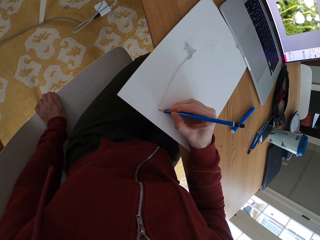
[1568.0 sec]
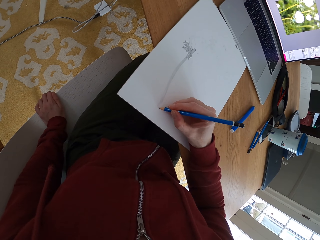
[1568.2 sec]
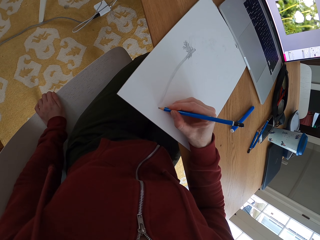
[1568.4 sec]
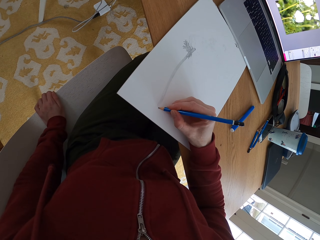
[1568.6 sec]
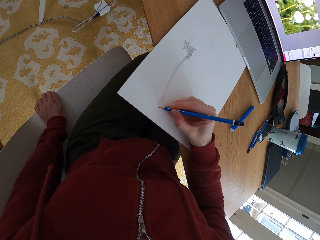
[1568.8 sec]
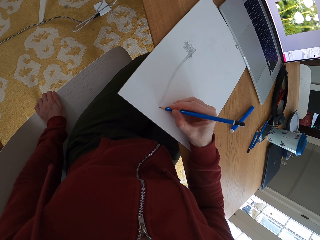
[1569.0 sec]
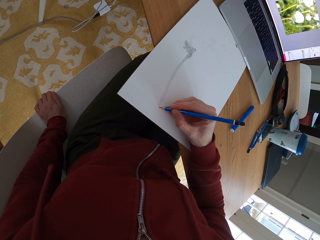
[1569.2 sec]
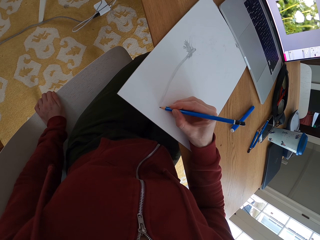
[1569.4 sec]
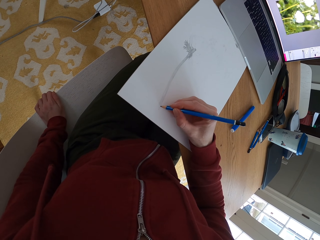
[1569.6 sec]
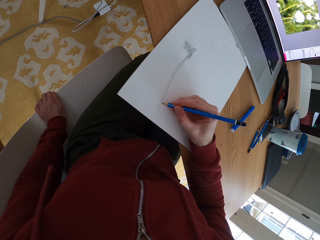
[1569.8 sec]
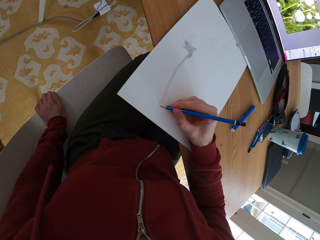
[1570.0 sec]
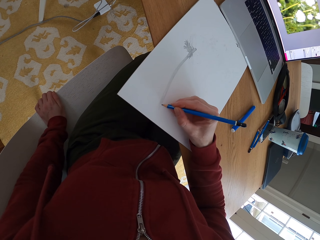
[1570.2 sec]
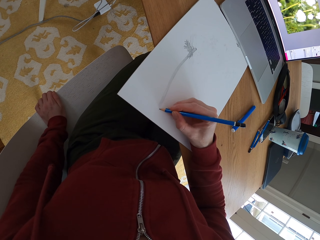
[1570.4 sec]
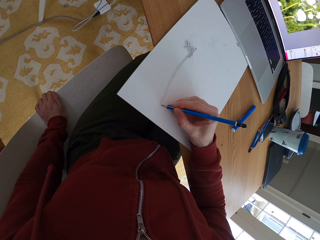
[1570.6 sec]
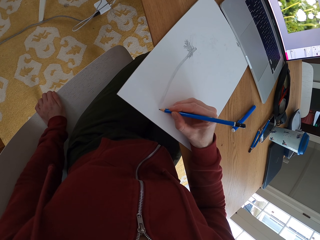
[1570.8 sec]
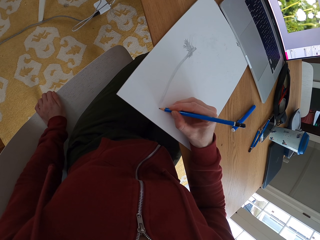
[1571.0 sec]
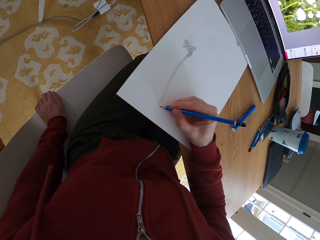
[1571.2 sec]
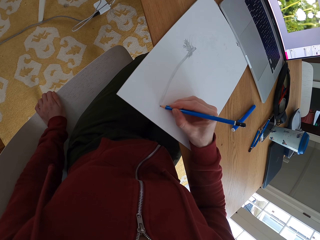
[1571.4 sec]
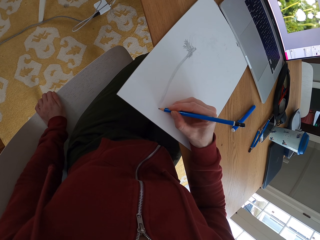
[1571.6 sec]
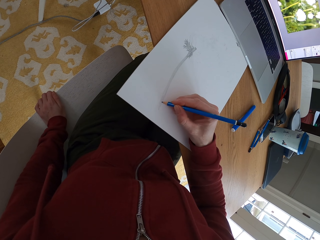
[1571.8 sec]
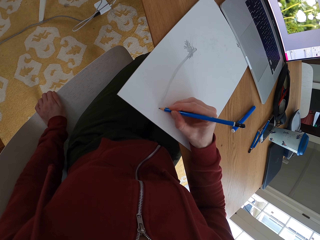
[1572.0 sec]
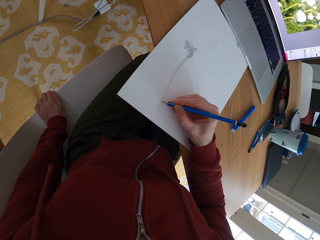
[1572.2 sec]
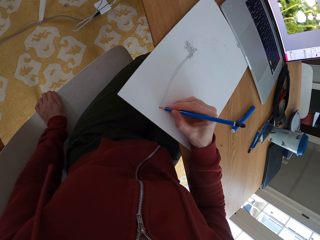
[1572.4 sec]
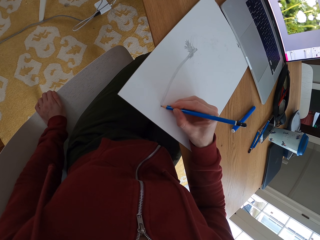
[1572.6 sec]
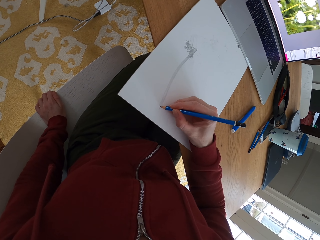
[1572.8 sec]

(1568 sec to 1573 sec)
The camera wearer draws the picture.

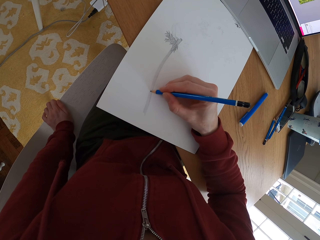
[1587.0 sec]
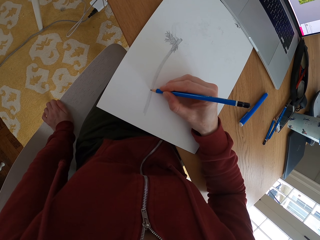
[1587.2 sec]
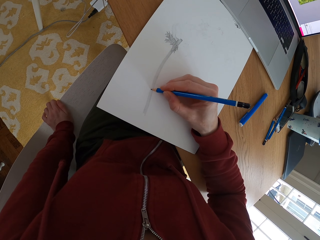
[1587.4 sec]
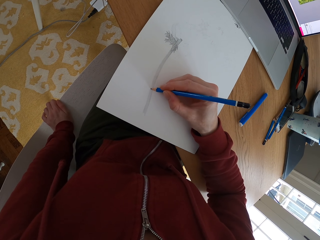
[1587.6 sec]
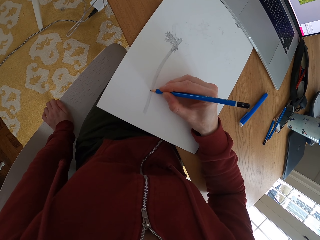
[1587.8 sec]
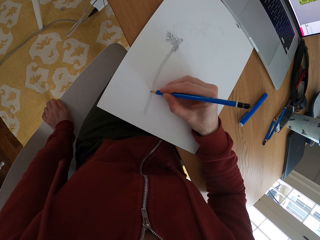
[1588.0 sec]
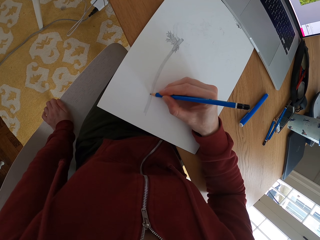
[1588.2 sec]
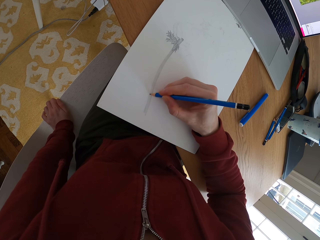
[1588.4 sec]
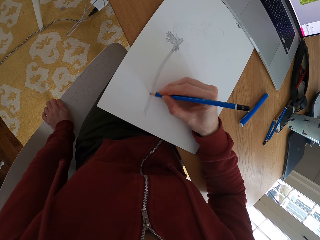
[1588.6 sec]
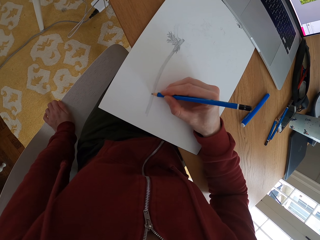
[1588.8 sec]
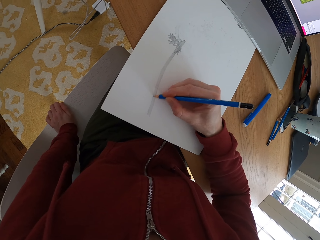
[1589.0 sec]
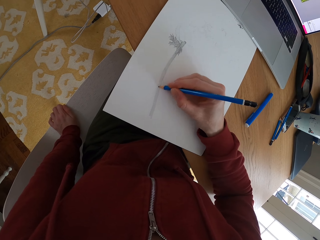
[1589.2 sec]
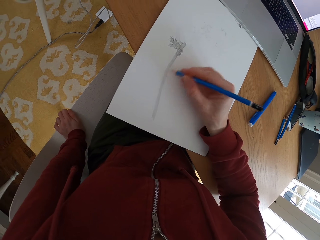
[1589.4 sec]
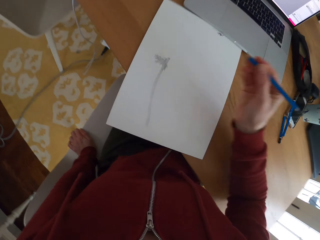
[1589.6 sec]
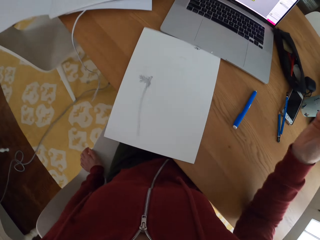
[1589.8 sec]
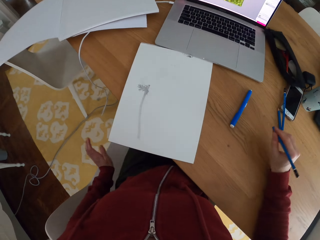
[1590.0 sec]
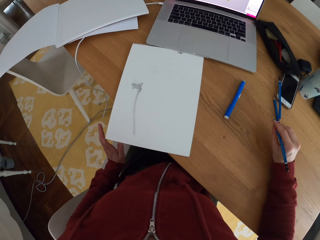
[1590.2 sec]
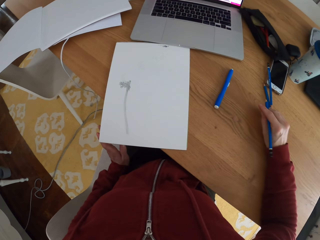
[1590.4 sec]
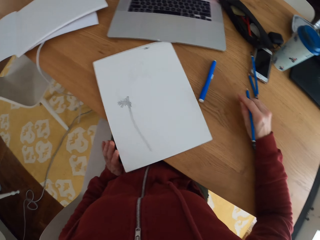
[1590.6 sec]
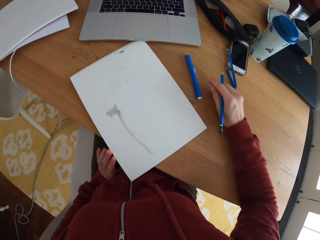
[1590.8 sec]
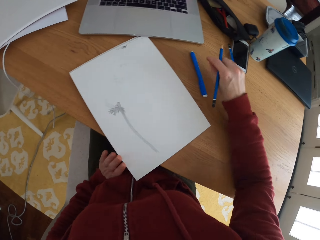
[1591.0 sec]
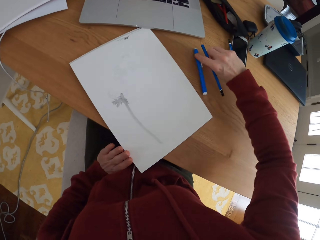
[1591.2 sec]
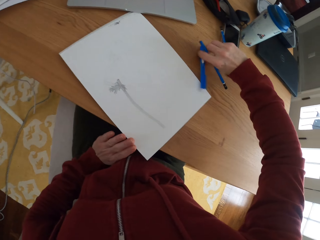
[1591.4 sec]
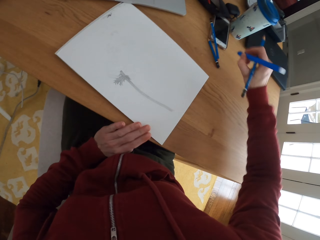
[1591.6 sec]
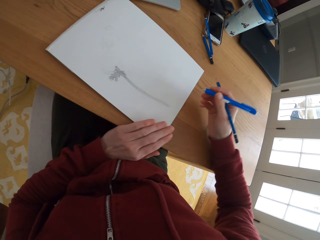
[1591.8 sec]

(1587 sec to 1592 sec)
The camera wearer stops drawing. She places her hand on the table. She picks up a rubber.

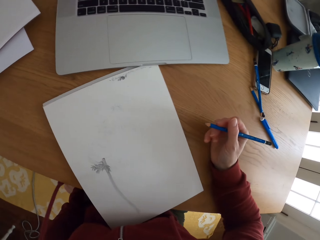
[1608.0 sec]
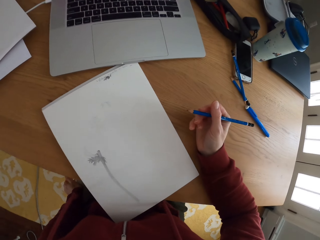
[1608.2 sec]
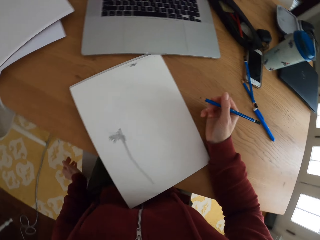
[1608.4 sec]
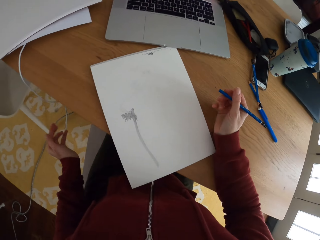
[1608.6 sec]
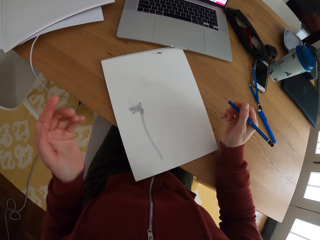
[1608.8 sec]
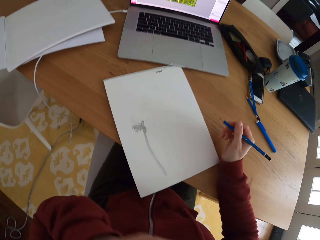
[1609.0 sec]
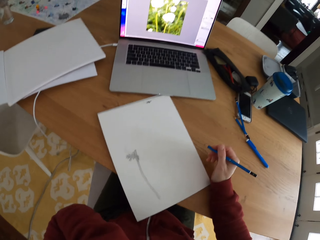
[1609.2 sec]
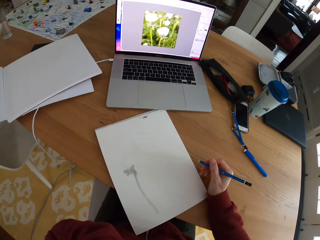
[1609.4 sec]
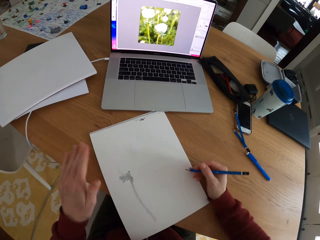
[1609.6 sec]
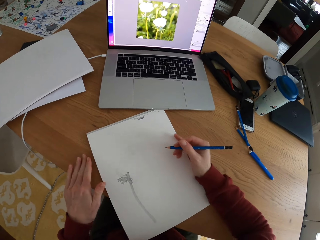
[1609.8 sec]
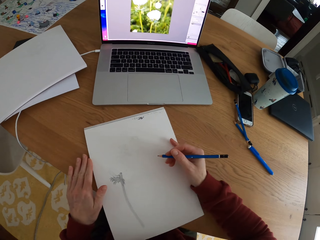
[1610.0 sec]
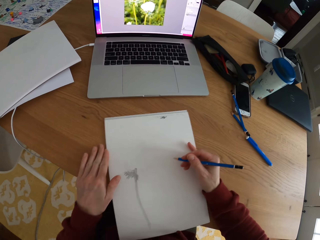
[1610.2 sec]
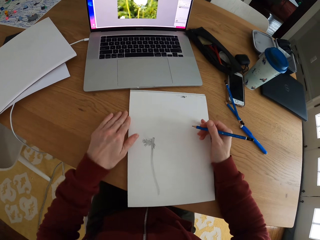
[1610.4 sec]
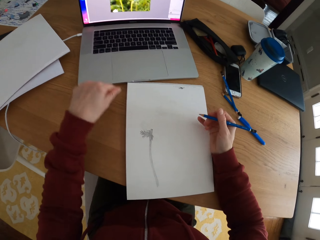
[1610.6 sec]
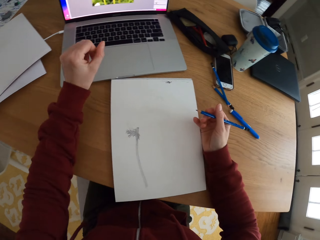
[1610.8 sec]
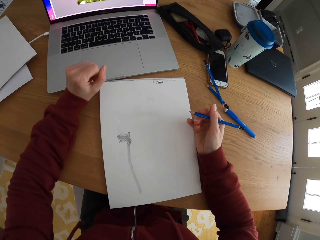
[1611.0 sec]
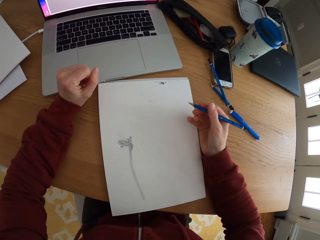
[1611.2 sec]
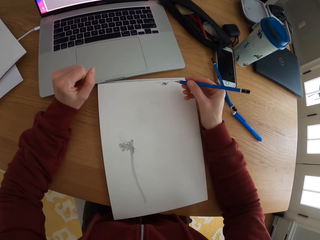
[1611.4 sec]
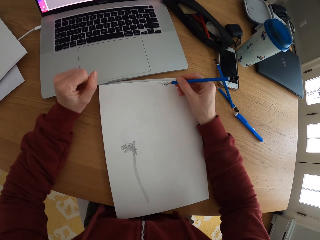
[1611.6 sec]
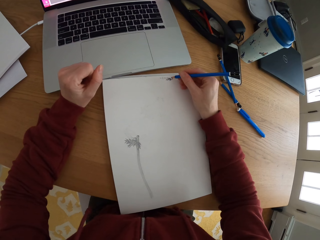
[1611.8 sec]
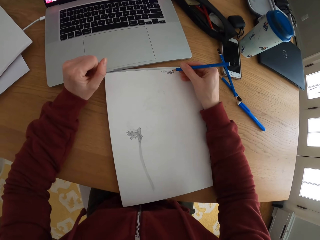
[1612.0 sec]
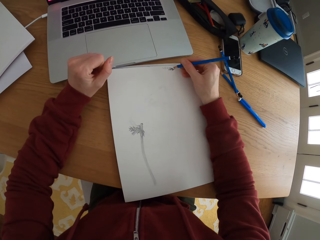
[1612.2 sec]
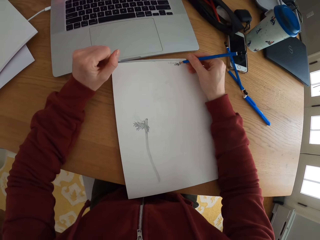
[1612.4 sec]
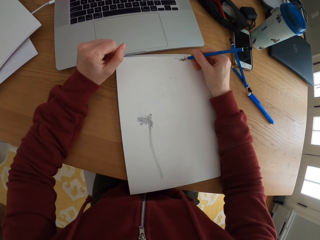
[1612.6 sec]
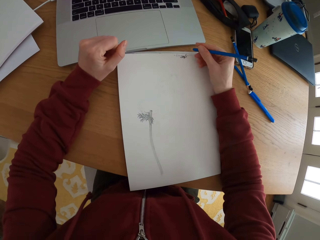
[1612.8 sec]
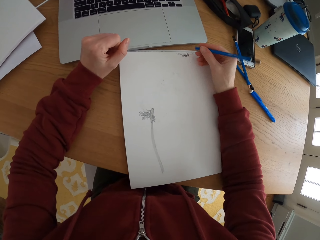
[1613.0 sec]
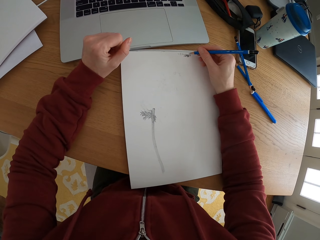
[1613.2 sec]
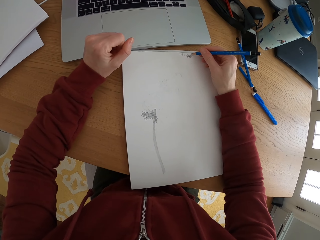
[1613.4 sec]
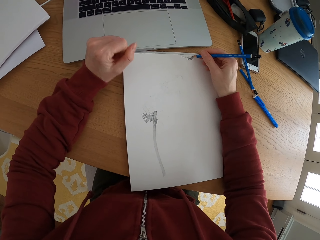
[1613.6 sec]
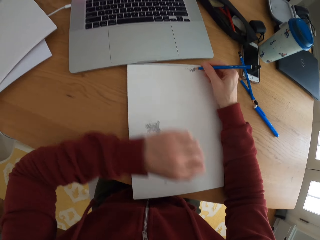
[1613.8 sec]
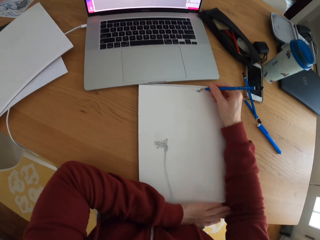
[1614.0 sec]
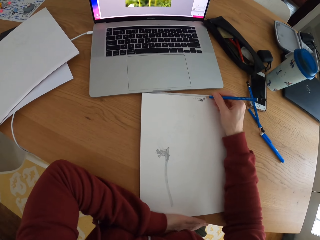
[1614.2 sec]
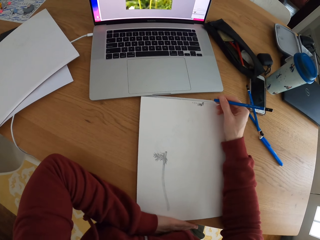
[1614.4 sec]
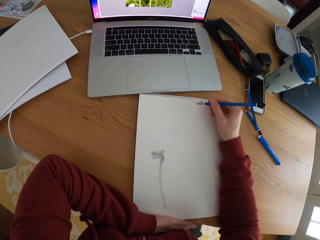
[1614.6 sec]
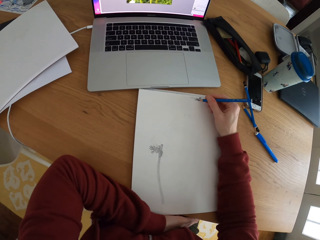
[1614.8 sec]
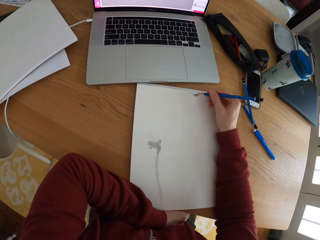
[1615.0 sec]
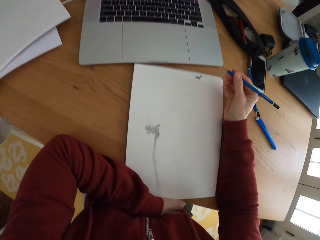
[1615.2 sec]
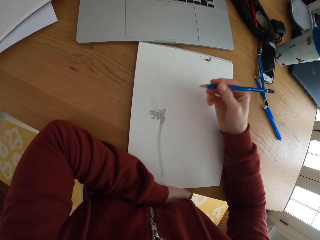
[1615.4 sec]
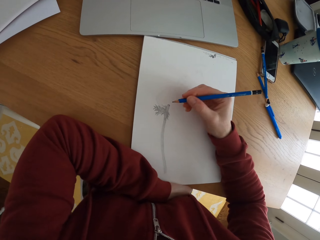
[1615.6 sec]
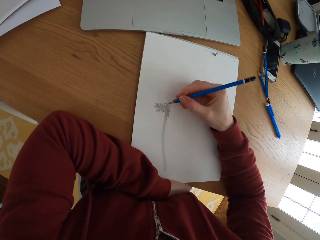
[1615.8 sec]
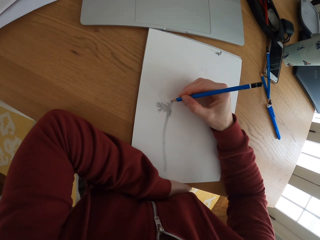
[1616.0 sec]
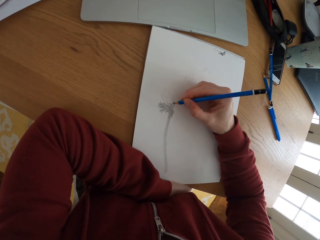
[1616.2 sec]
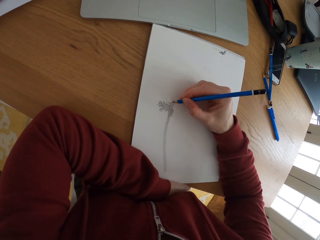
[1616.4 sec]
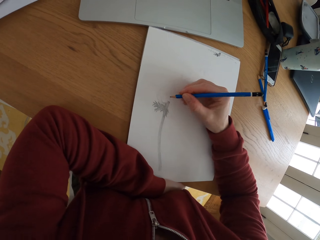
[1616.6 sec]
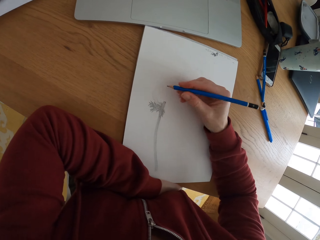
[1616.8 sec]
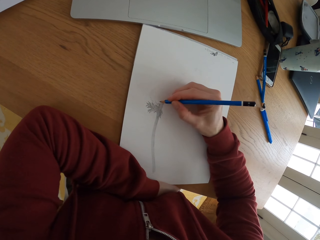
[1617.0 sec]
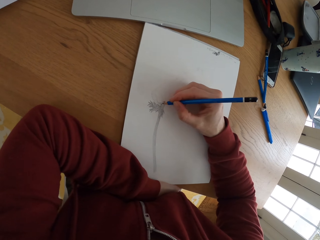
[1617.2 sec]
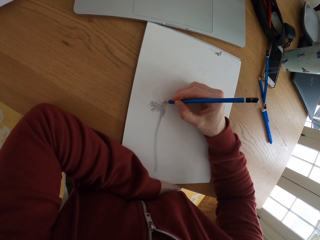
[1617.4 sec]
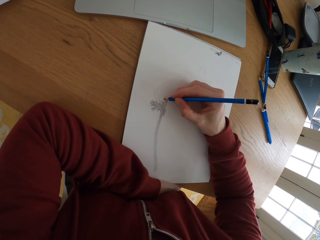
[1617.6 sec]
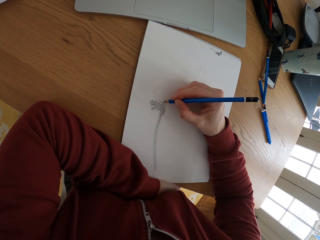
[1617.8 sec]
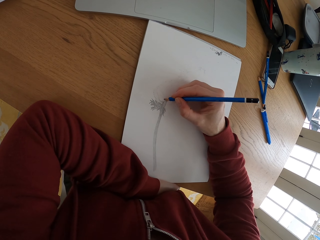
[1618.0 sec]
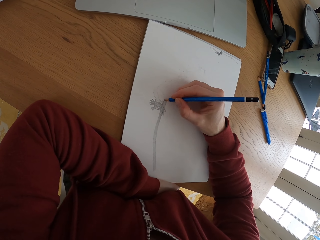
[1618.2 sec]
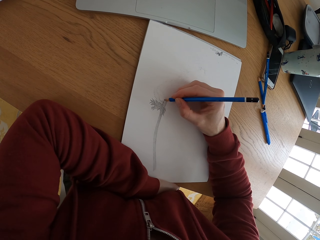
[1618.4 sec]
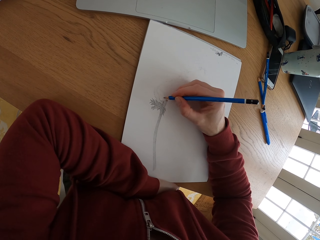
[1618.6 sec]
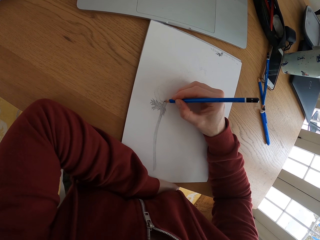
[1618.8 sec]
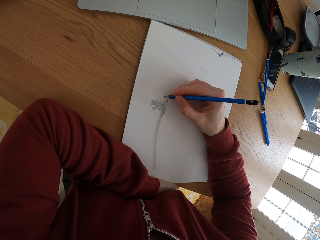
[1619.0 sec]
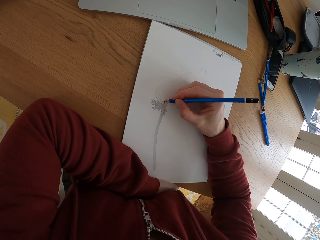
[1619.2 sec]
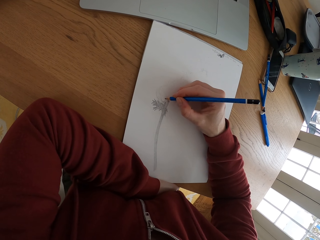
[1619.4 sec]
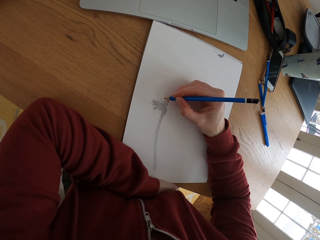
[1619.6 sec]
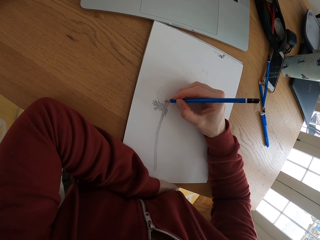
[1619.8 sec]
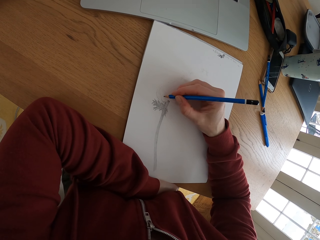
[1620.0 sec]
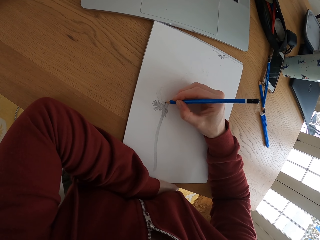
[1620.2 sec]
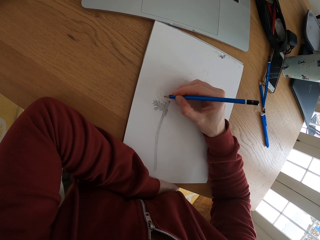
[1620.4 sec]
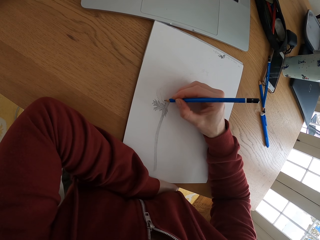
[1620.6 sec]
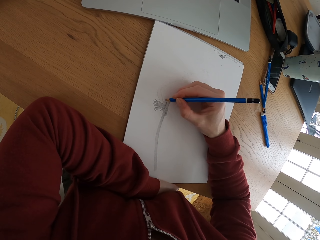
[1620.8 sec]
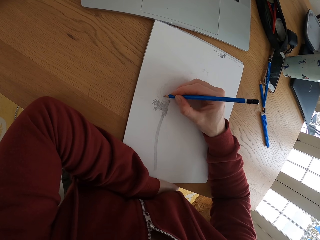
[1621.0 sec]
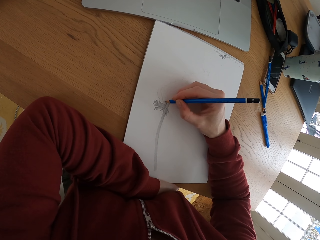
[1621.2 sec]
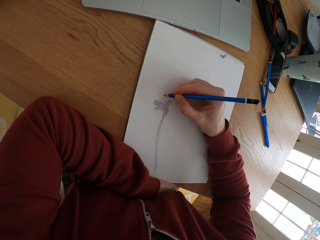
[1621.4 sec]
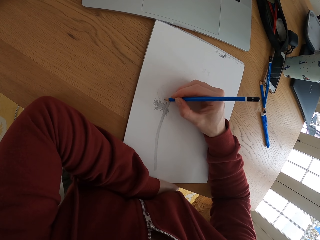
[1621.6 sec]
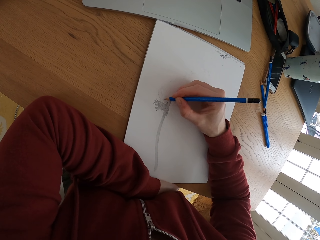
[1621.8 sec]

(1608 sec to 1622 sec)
The camera wearer touches the chair. She wipes her face. She moves the drawing book. She puts a mark on the paper. She writes on the paper. She draws the picture on the paper.
